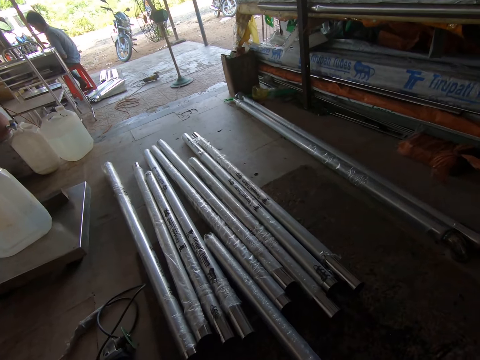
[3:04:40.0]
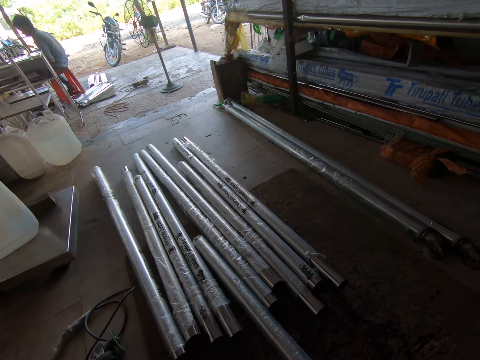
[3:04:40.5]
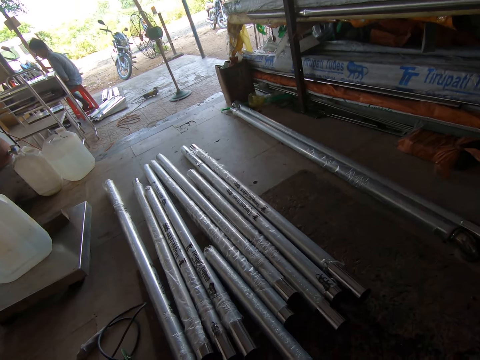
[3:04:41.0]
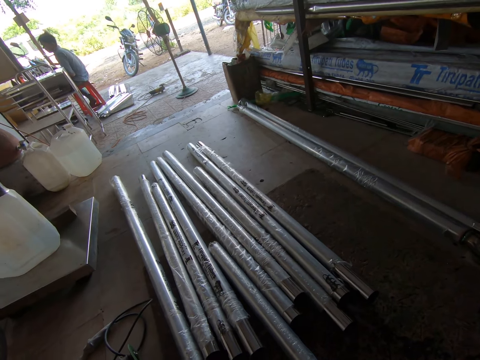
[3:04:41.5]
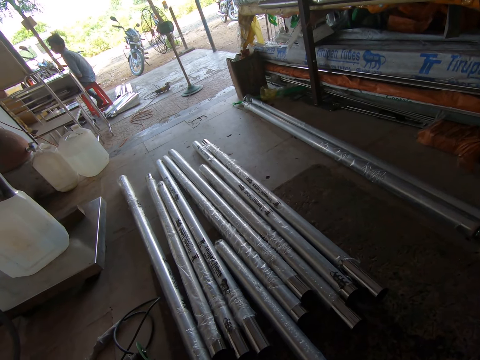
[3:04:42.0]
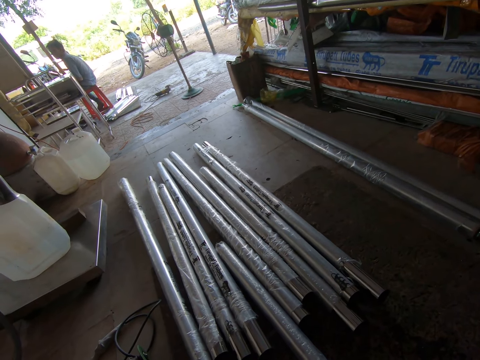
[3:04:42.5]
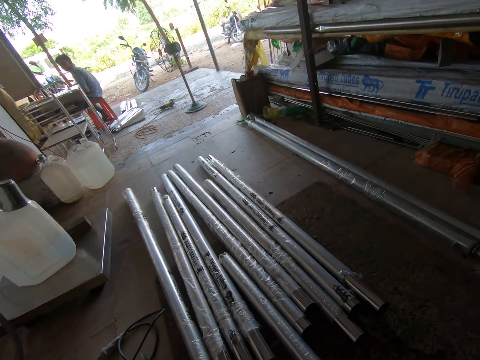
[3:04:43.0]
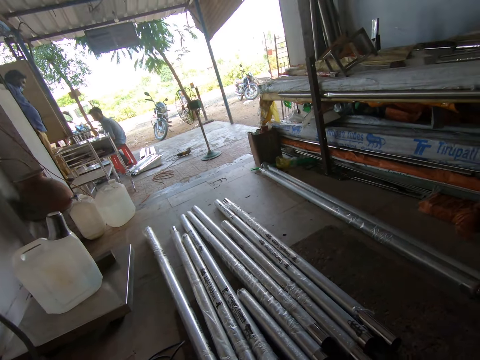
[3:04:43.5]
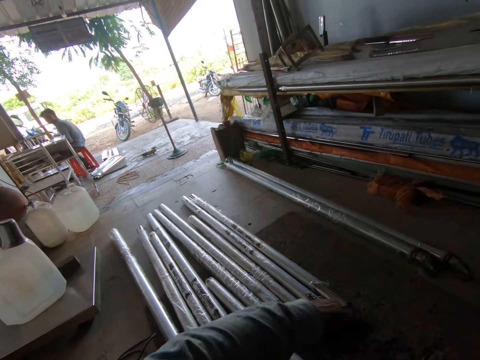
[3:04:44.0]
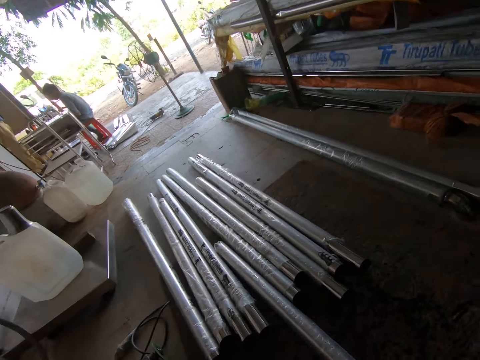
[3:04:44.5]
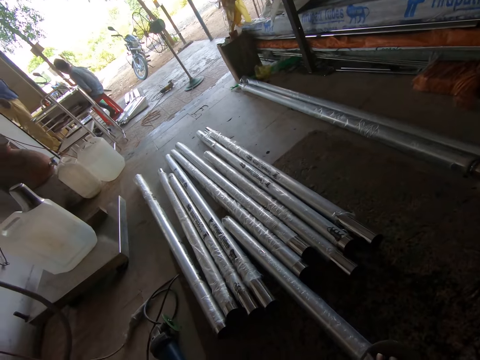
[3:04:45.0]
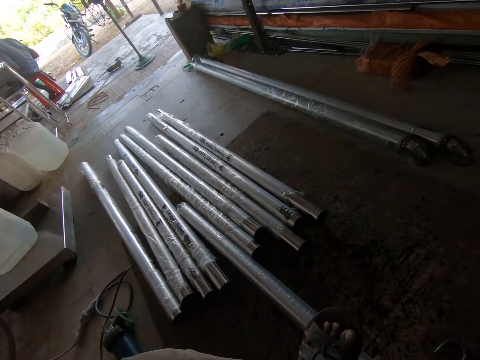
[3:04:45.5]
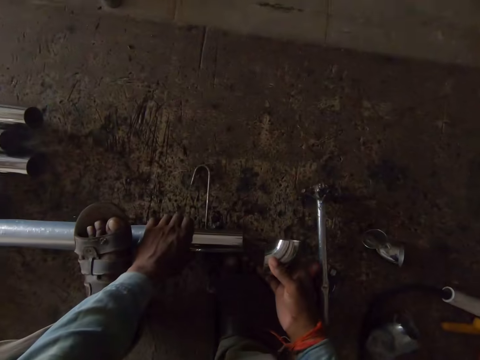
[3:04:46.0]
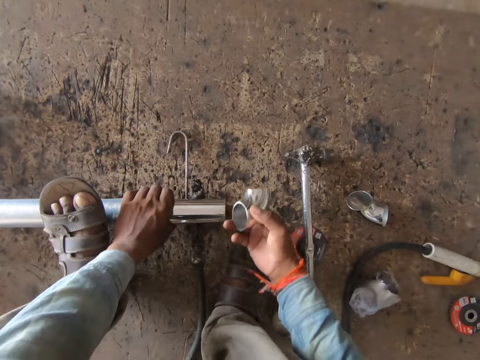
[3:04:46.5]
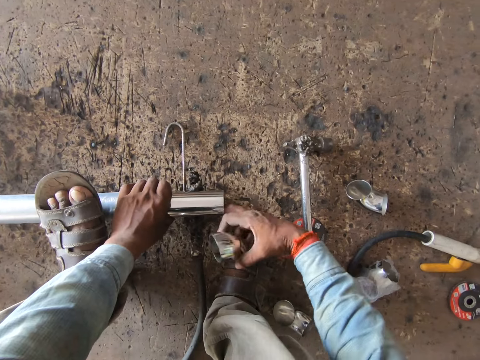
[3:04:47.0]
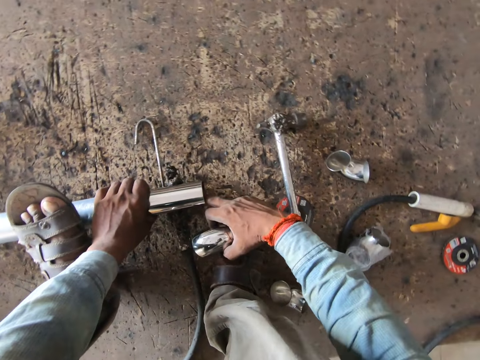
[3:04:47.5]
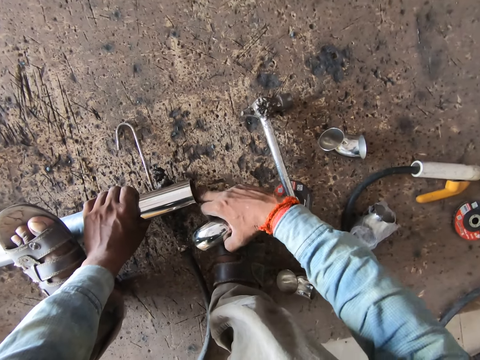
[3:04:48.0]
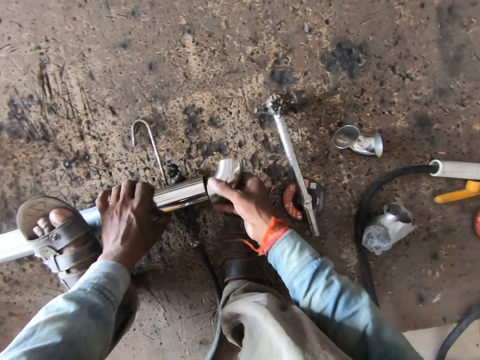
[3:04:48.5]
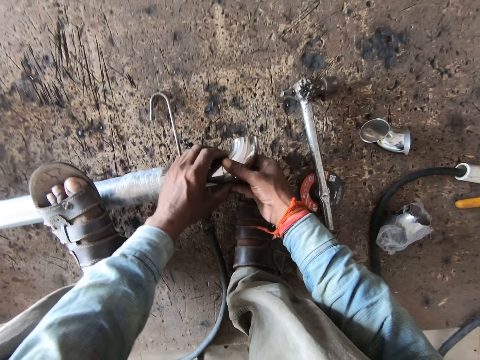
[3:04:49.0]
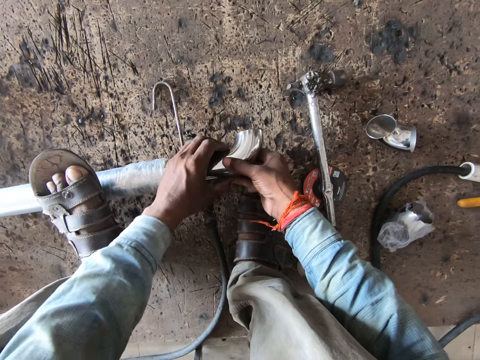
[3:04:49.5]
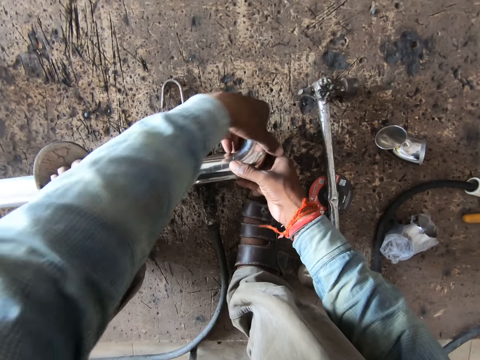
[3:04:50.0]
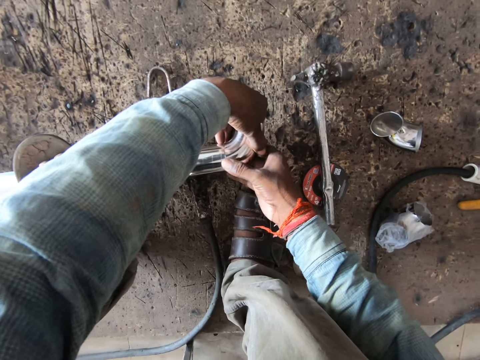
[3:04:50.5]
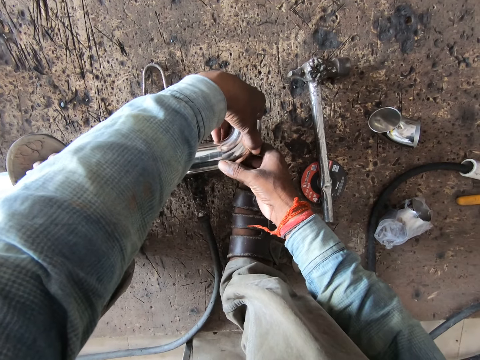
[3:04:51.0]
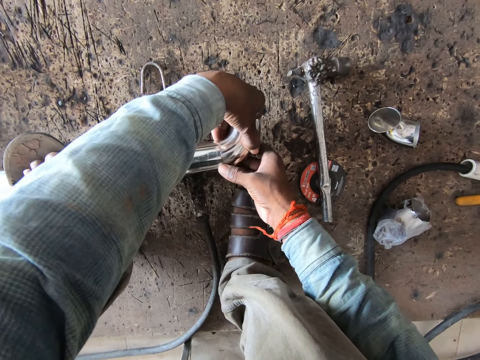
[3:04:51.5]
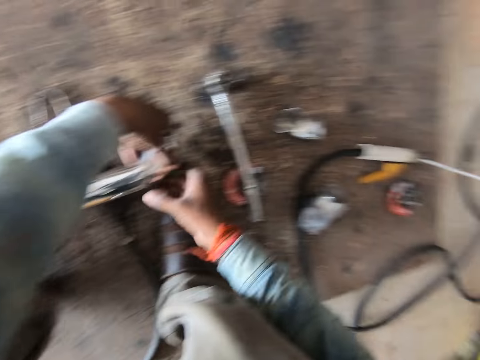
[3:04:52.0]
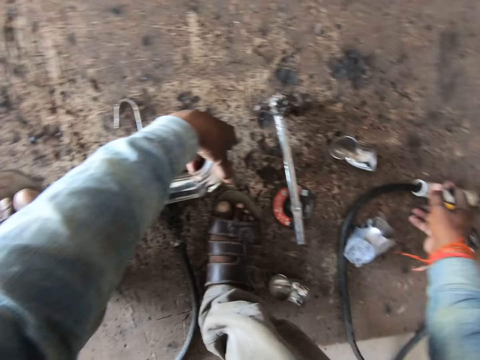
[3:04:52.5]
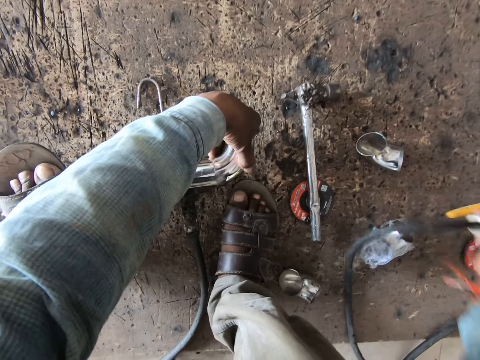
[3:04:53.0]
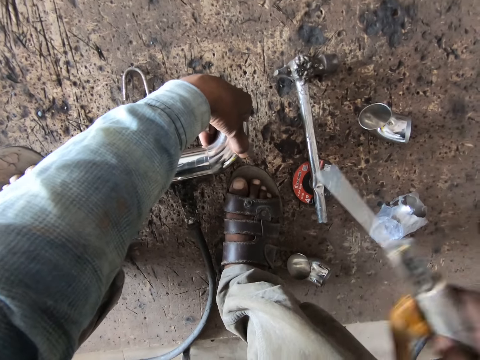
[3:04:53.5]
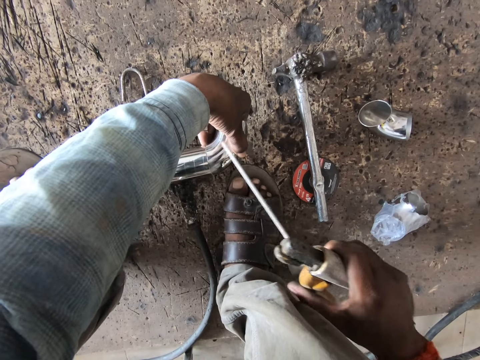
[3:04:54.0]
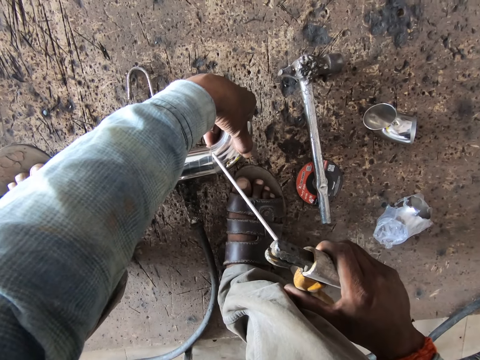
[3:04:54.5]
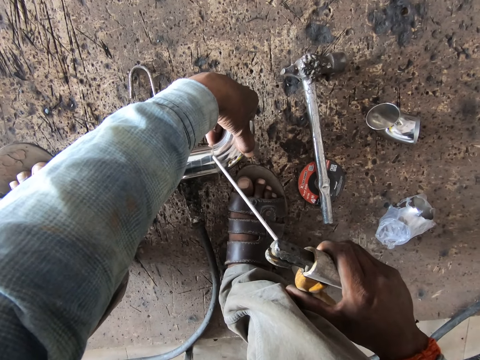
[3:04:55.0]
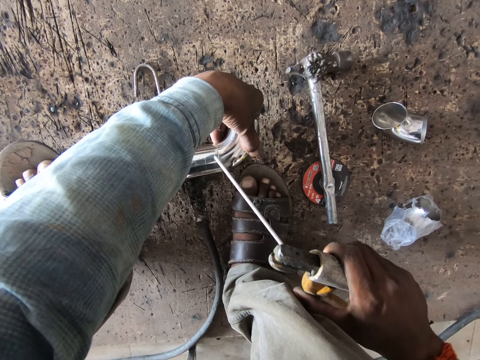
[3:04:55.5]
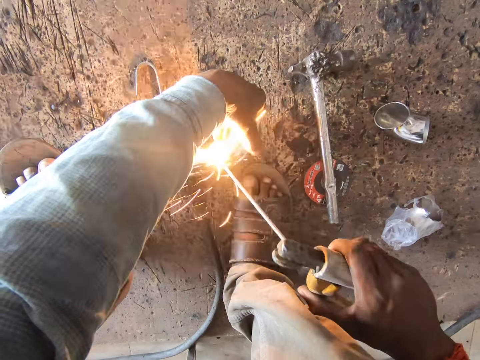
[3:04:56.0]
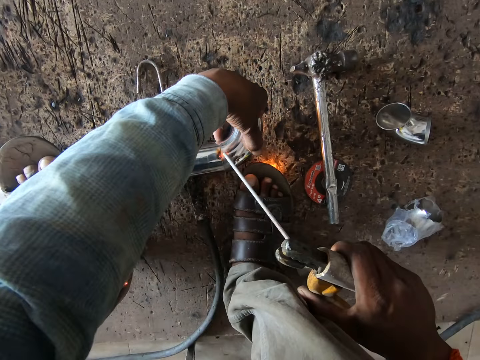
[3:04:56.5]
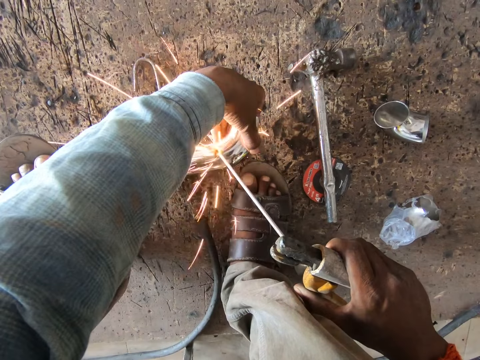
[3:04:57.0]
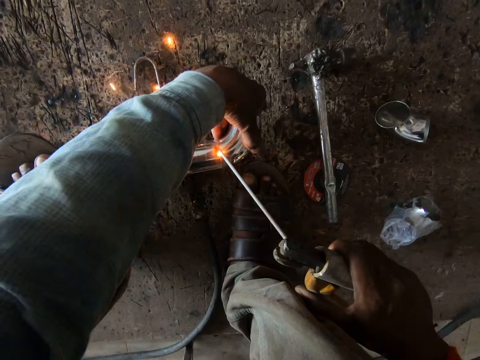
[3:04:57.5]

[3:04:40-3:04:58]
A man talks to the camera wearer. The camera wearer talks to the man. He holds the pipe with his left hand. He cleans the pipe with his right hand. He places the joint on the pipe with his right hand. He sets the joint on the pipe with both hands. He holds the joint on the pipe with his left hand. He picks up an electrode holder on the floor with his right hand. He welds the joint of the pipe with the electrode holder in his right hand.

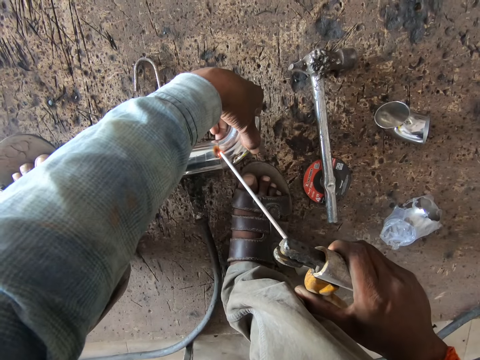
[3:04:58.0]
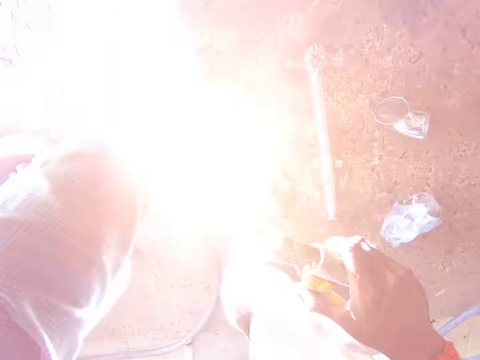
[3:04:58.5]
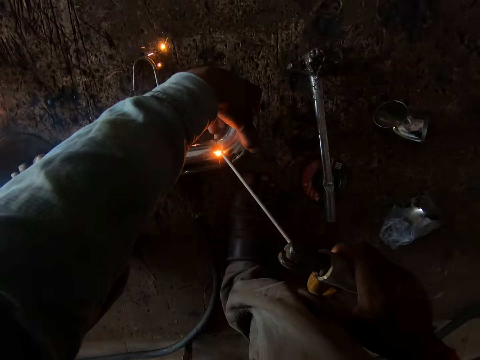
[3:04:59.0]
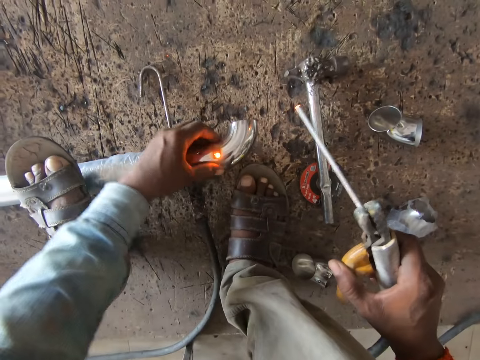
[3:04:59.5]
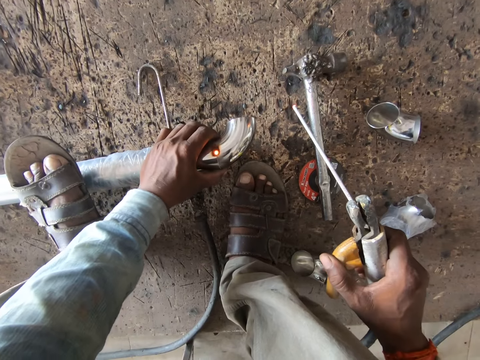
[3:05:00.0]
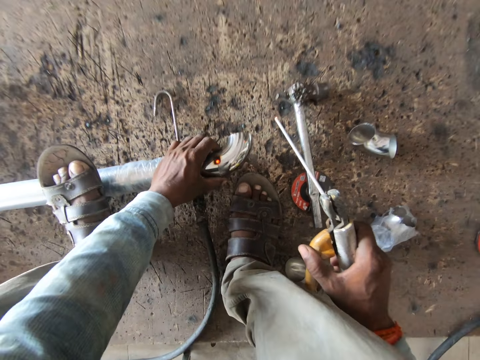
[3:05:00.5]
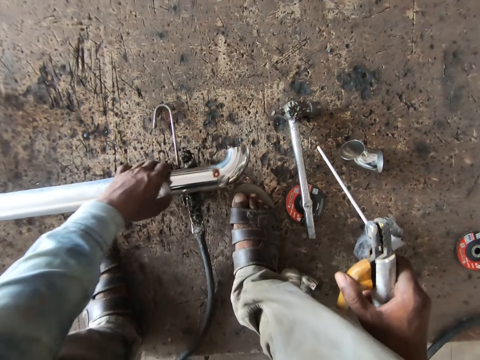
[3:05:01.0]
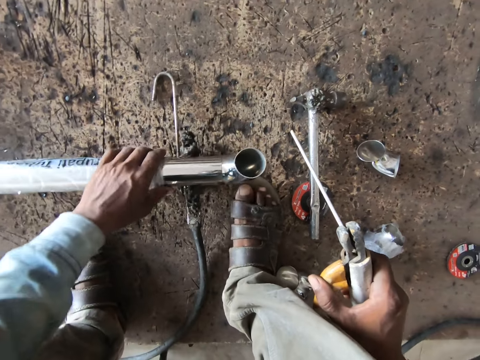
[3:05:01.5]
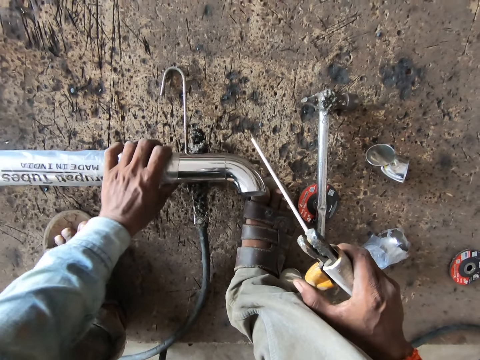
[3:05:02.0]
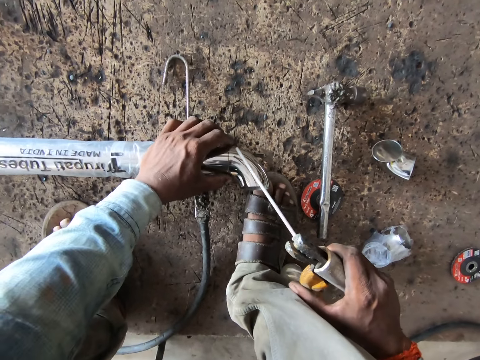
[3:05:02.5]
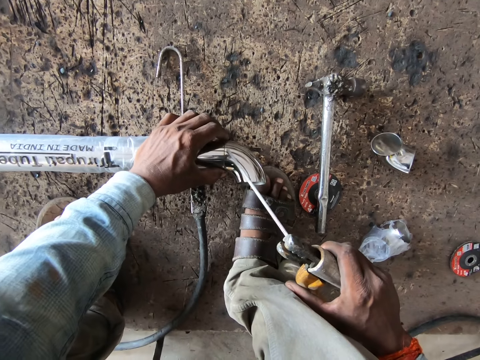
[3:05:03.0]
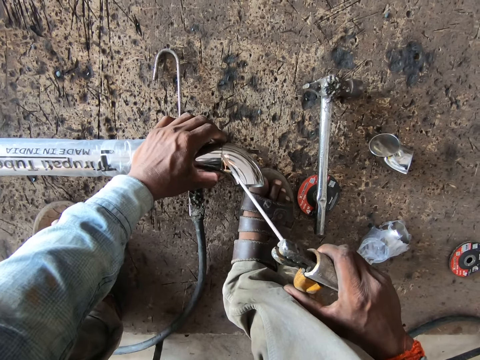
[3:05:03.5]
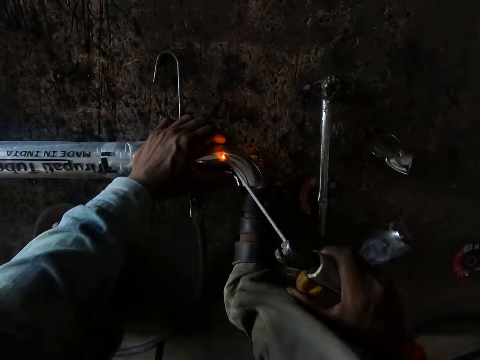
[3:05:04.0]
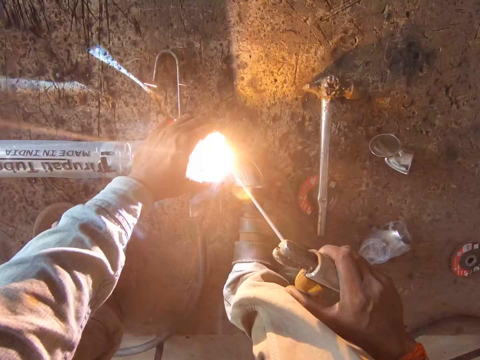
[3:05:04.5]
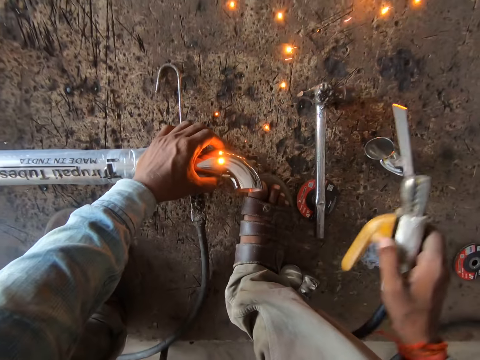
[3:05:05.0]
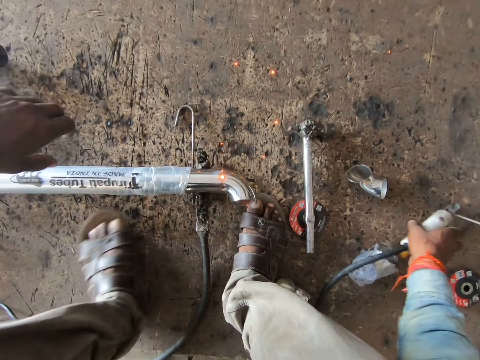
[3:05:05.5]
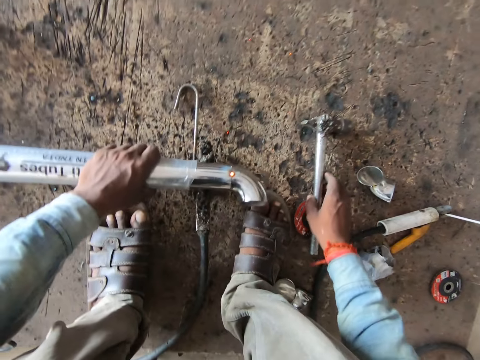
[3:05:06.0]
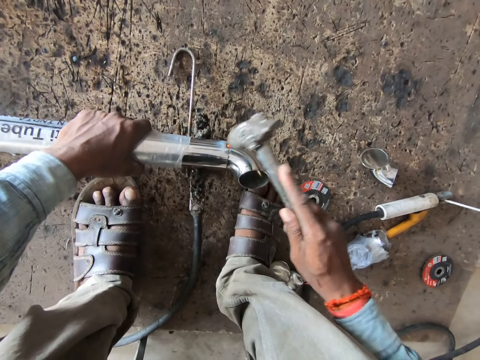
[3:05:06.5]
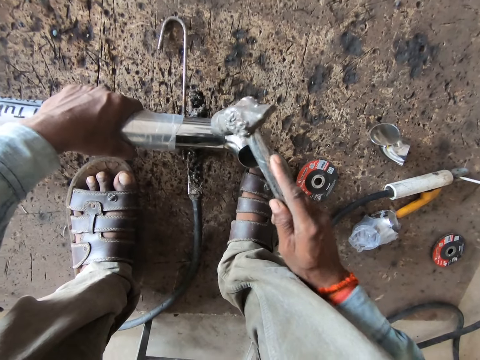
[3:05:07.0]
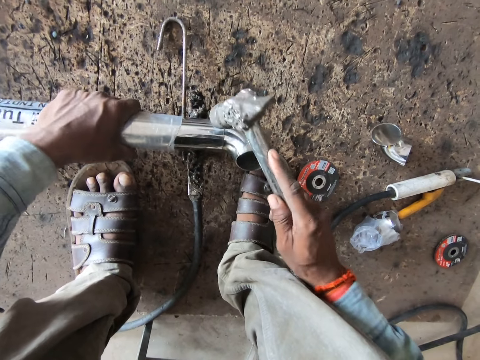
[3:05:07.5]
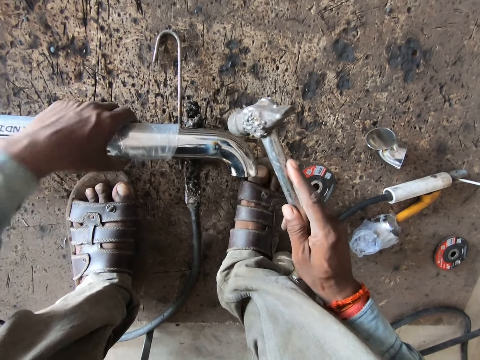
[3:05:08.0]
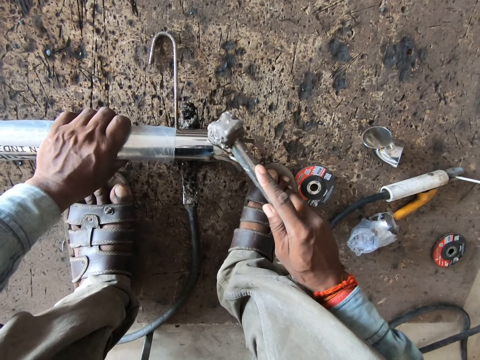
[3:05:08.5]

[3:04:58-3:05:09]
The camera wearer turns the pipe on the floor with his left hand. He holds the pipe on the floor with his left hand. He welds the joint on the pipe with the electrode holder in his right hand. He drops the electrode holder on the floor with his right hand. He holds the pipe on the floor with his left hand. He picks the hammer from the floor with his right hand. He hits the joint on the pipe with the hammer in his right hand. He turns the pipe on the floor with his left hand. He hits the joint on the pipe with the hammer in his right hand.
